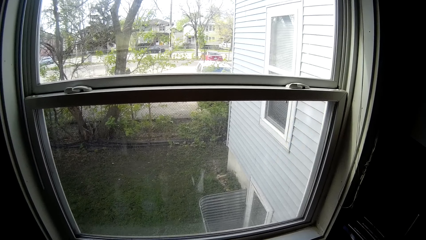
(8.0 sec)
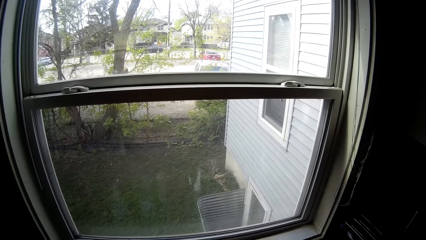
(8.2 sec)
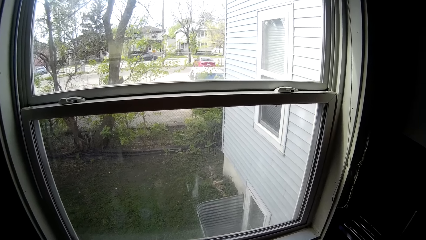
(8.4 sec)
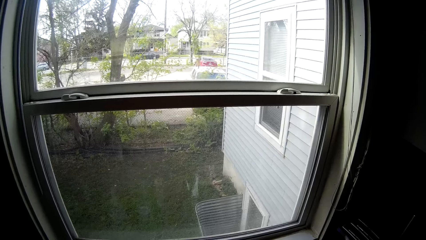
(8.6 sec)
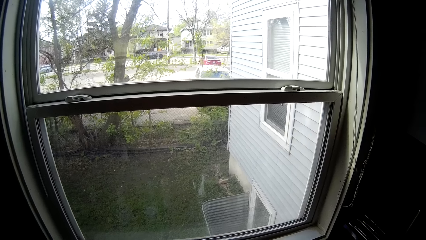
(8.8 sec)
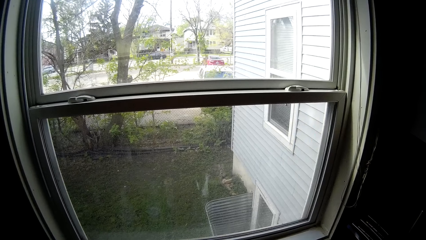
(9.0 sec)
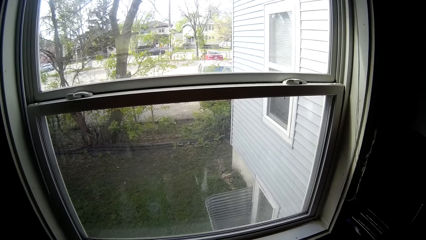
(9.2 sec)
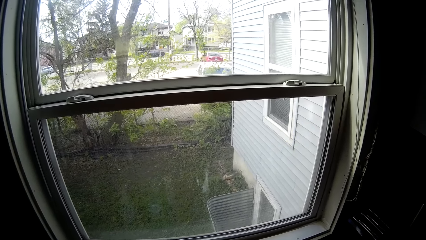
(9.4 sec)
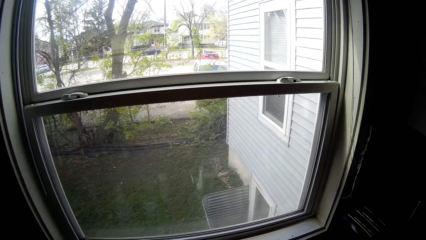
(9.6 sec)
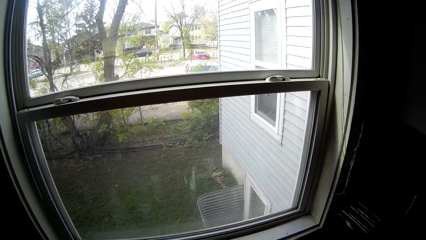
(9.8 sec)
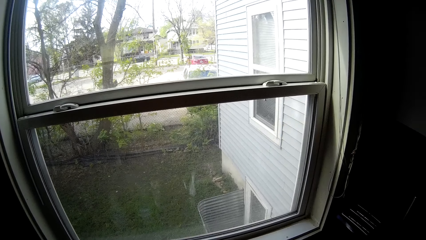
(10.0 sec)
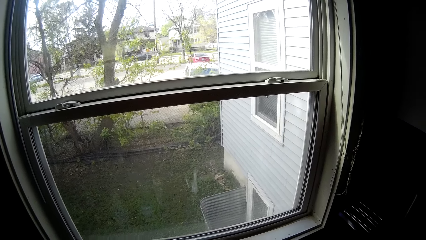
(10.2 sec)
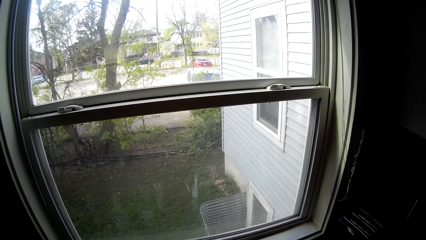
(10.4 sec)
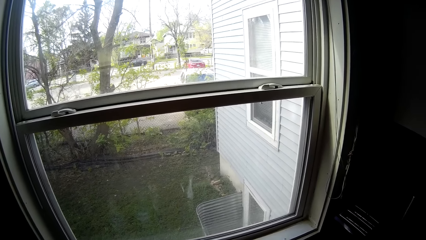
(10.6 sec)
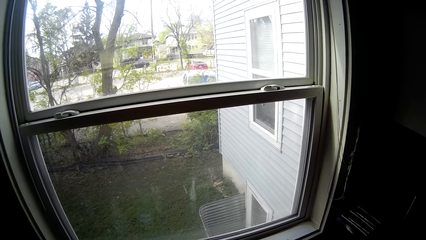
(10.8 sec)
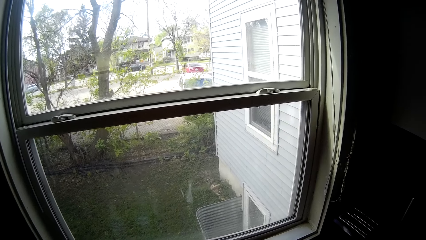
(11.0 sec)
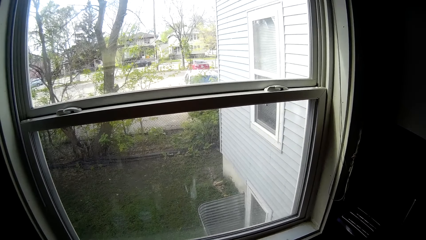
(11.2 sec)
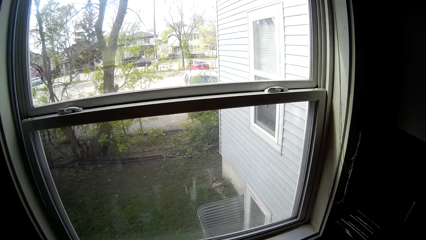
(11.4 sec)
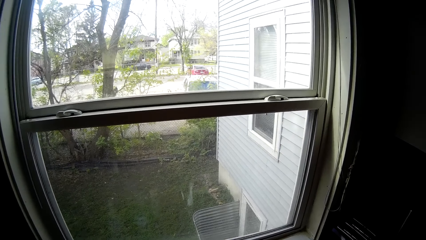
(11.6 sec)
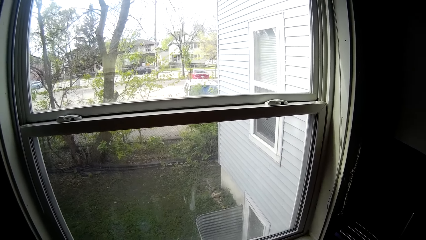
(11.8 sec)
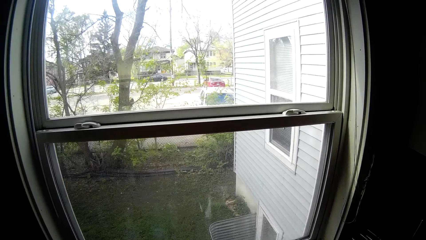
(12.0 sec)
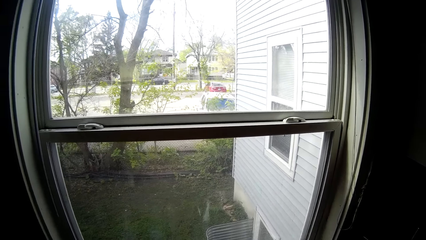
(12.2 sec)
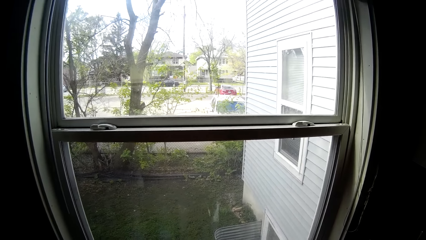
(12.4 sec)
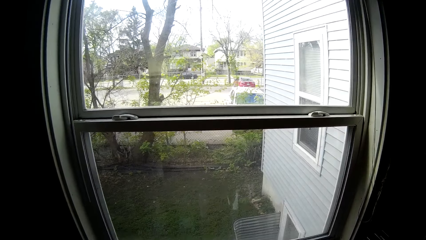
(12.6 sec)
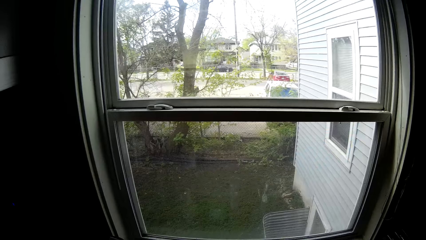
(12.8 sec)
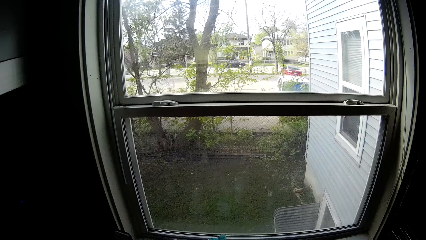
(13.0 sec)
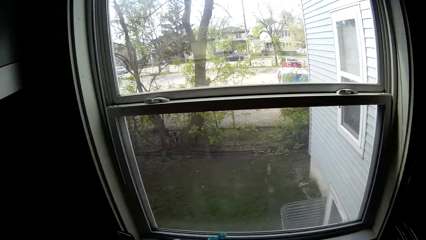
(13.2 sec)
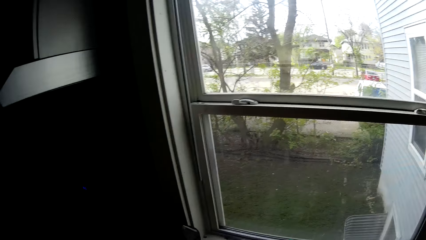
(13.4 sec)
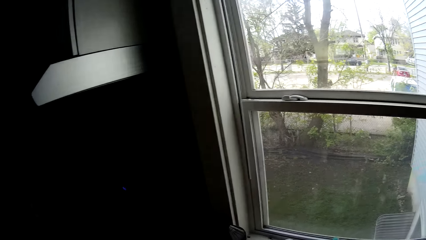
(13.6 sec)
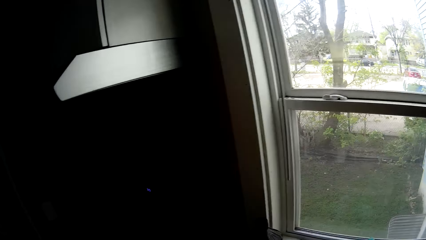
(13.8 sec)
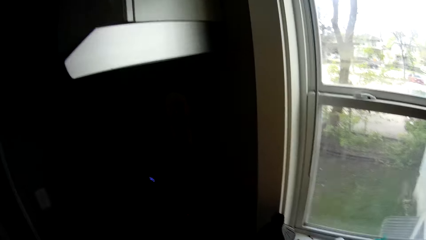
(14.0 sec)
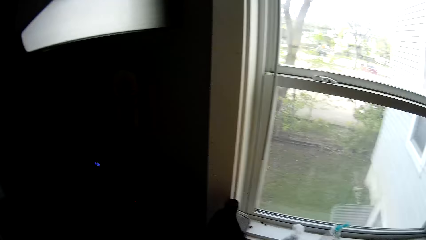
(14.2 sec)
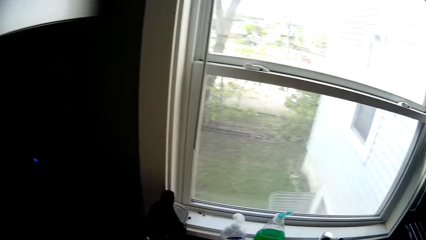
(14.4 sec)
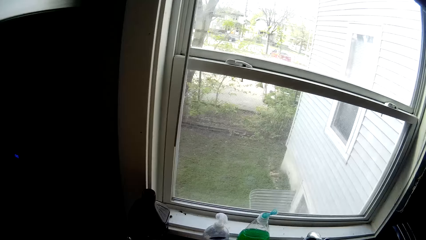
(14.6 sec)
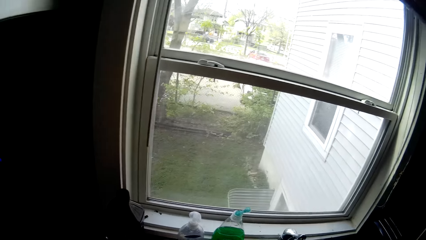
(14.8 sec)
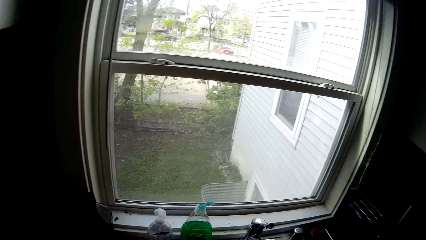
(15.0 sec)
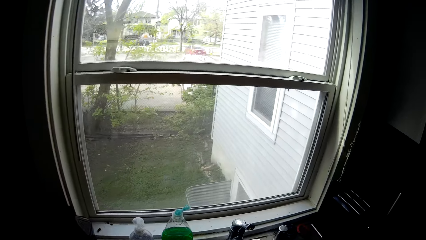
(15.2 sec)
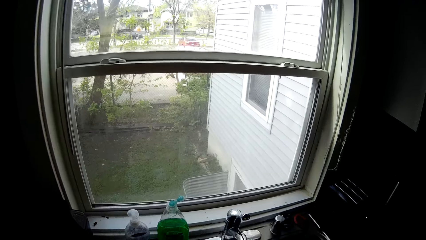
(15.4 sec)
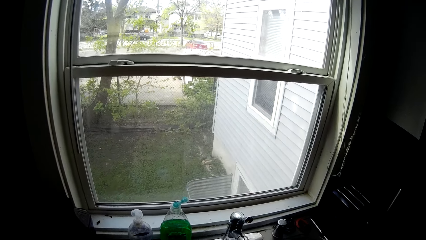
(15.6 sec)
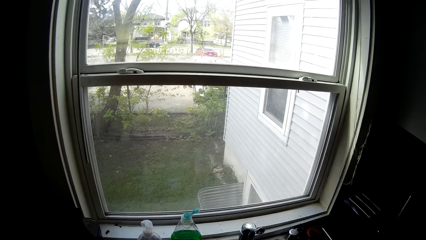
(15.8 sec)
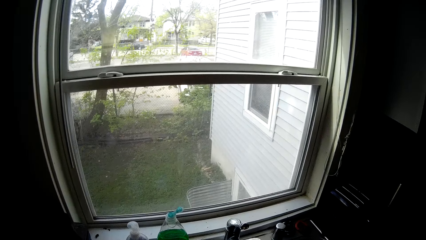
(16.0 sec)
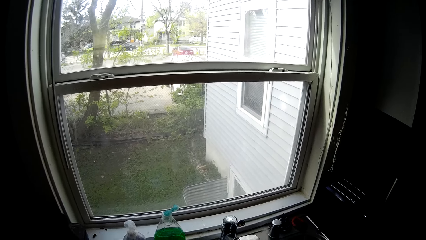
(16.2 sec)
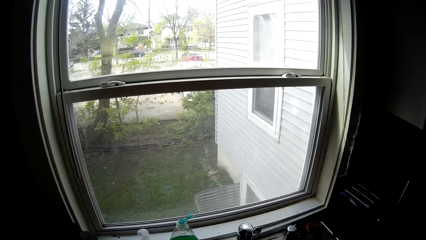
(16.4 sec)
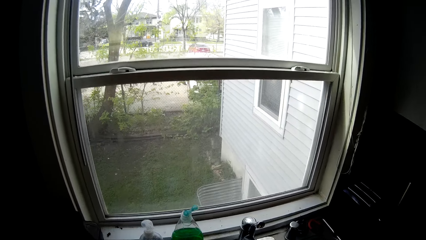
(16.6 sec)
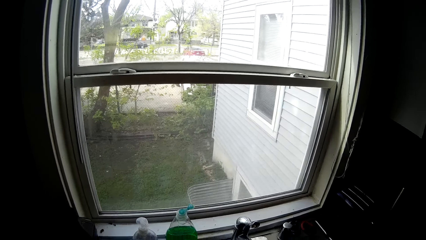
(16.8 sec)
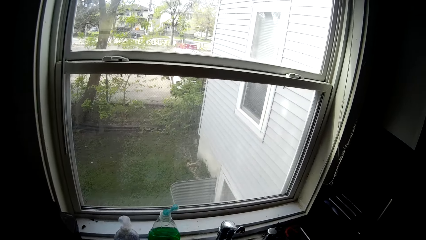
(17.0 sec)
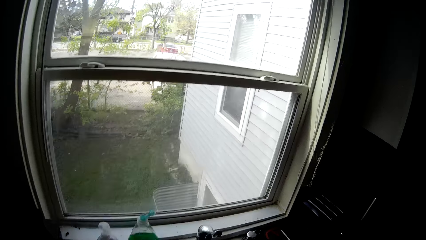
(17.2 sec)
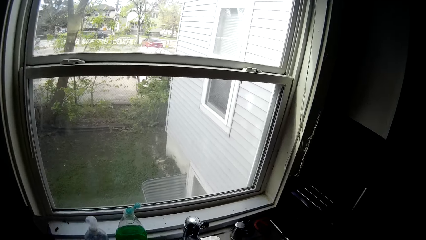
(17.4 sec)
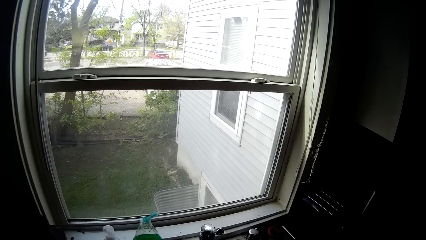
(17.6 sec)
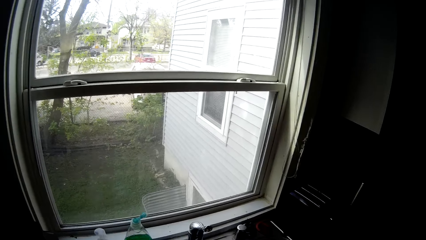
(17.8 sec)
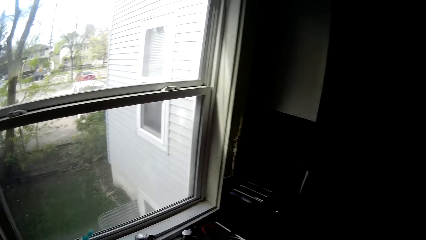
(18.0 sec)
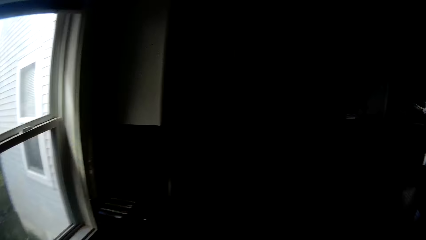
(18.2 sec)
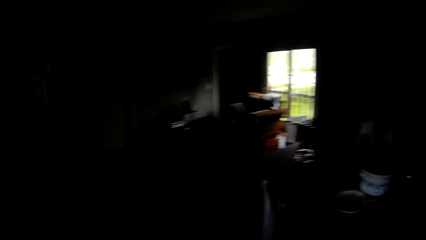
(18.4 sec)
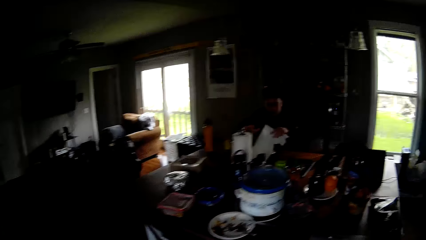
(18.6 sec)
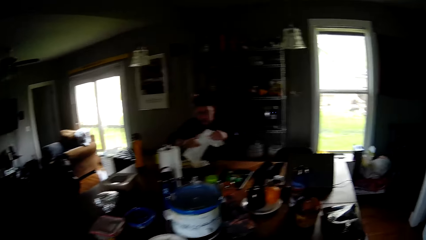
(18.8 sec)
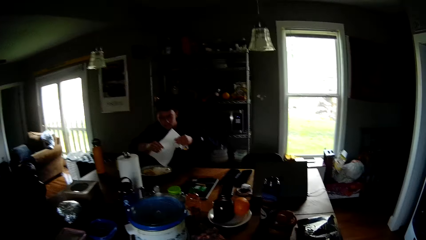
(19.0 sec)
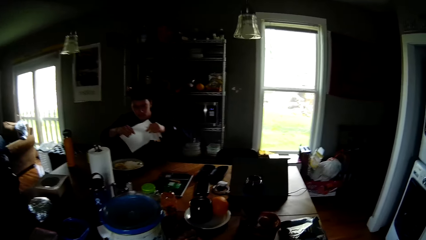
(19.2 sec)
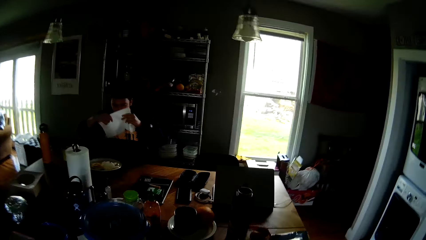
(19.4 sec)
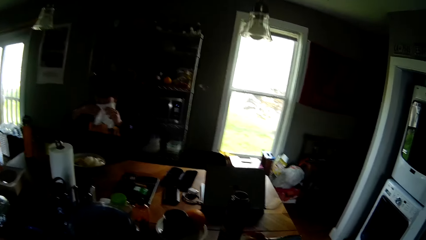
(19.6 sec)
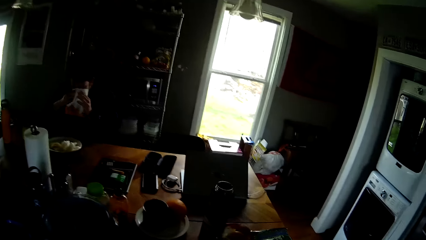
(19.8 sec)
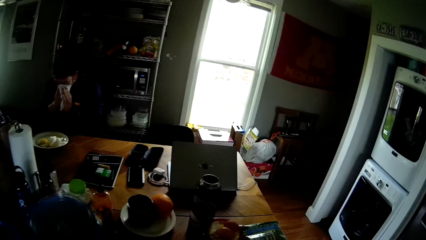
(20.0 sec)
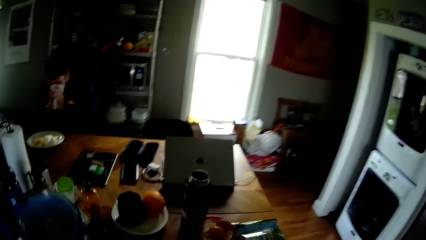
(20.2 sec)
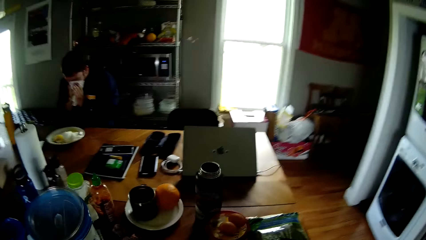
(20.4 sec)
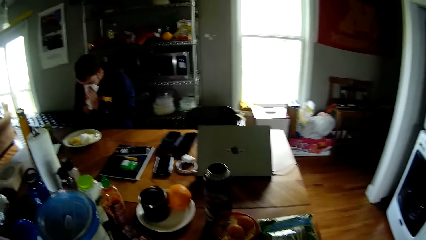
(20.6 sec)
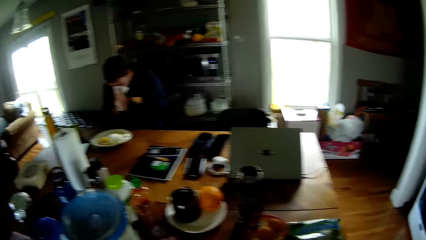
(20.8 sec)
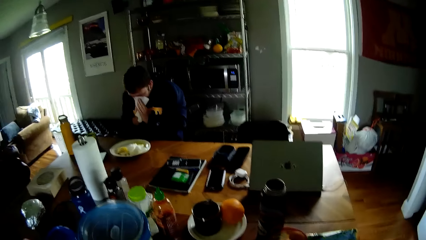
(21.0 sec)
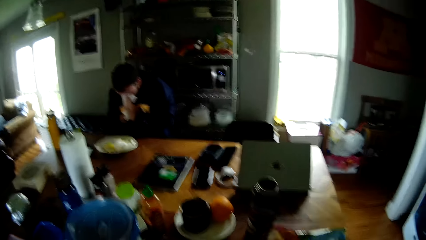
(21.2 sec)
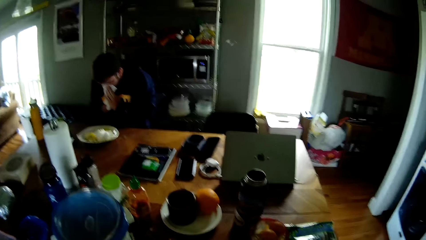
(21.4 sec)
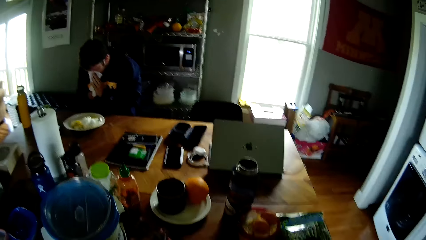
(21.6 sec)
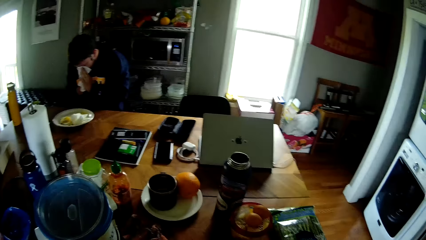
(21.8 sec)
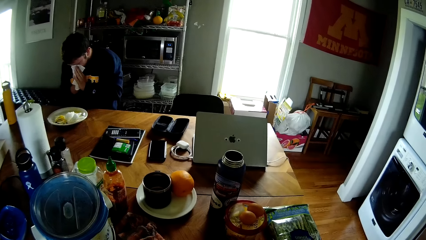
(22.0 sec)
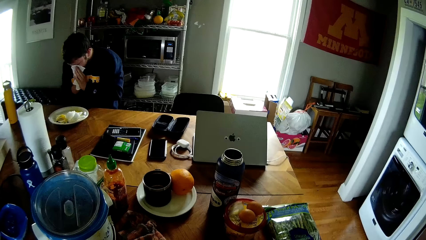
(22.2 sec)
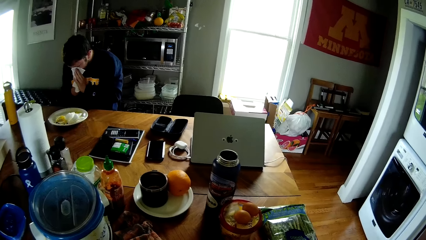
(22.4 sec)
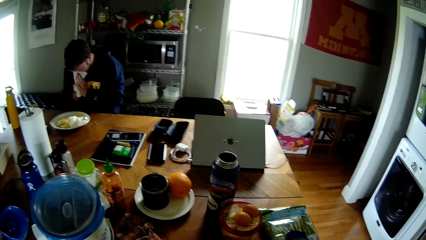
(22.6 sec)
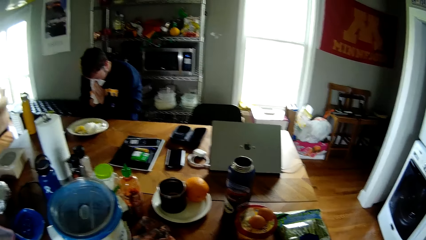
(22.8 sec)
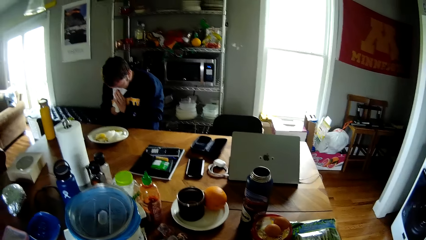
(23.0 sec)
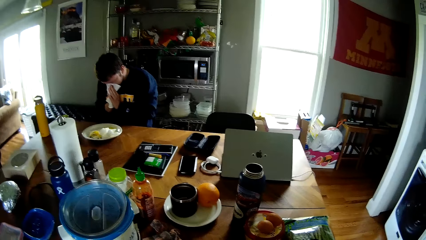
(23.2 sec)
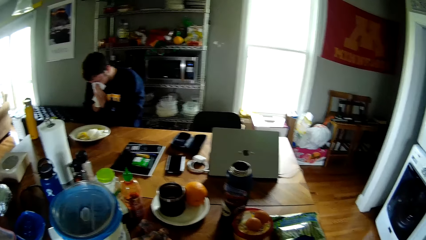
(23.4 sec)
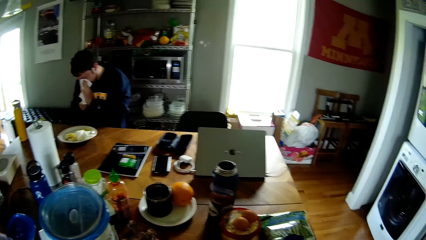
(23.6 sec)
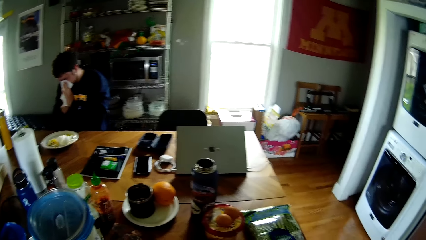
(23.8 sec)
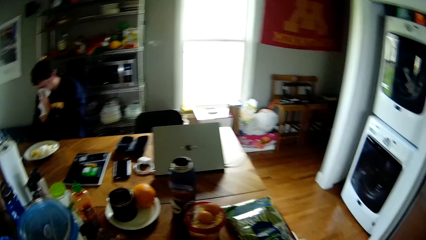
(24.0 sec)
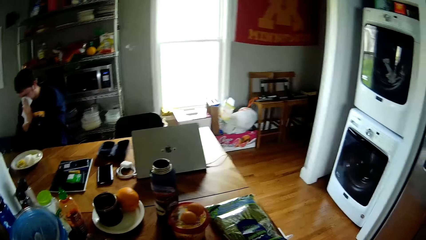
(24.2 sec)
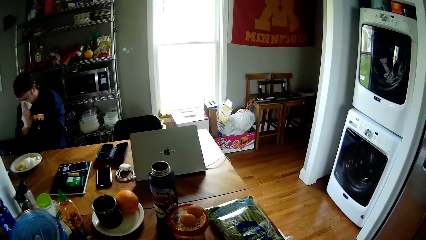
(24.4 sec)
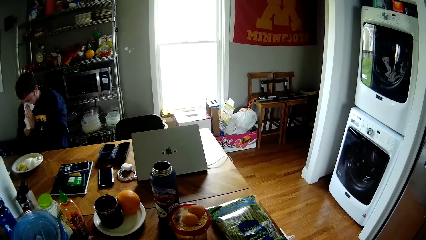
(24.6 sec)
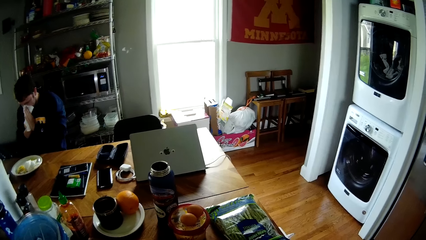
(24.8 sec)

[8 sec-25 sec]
The camera wearer looks at the parked cars. A man holds a tissue paper with both hands. The man blows his nose with the tissue paper and wipes his mouth with the tissue.
